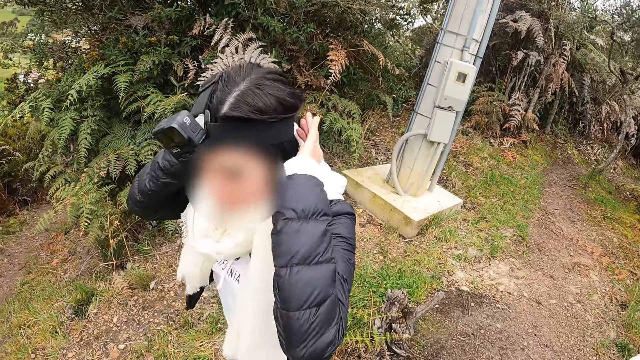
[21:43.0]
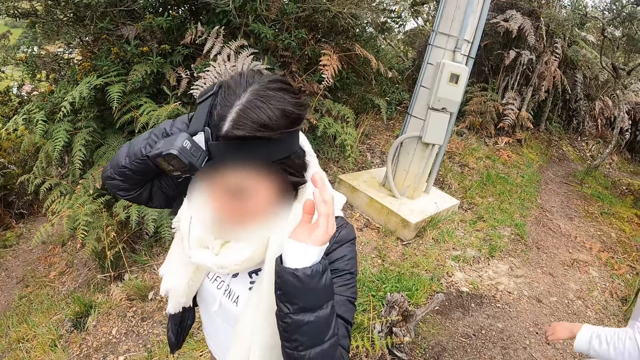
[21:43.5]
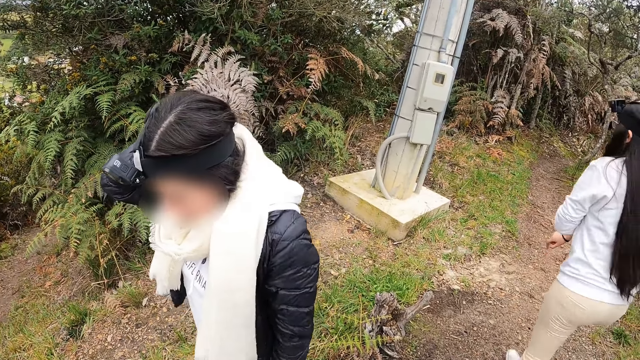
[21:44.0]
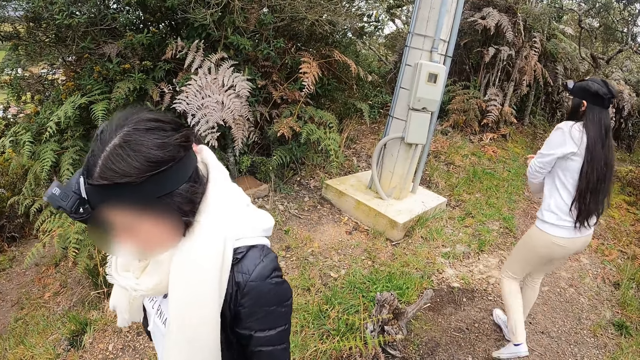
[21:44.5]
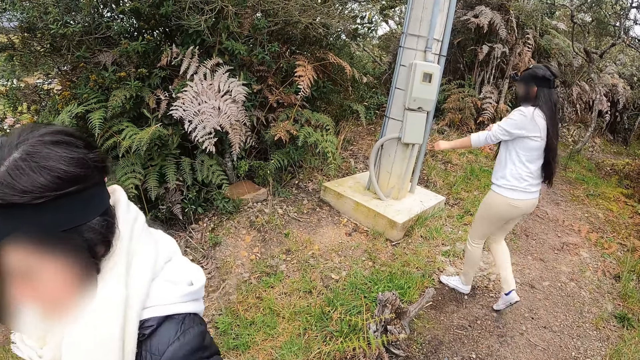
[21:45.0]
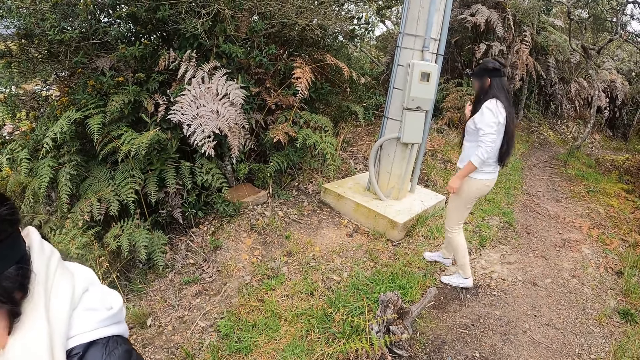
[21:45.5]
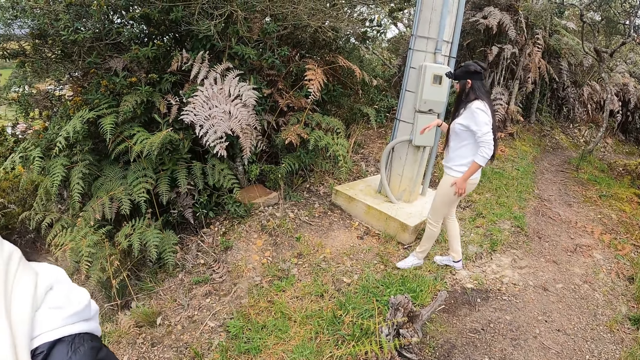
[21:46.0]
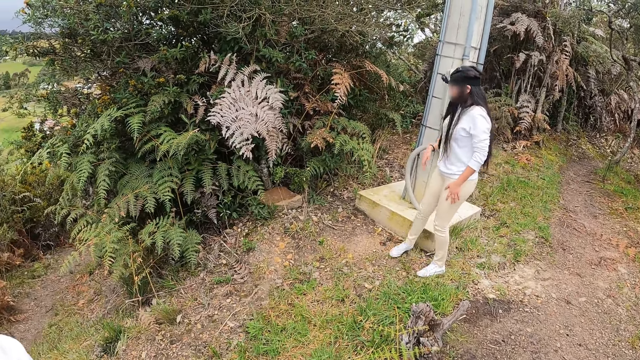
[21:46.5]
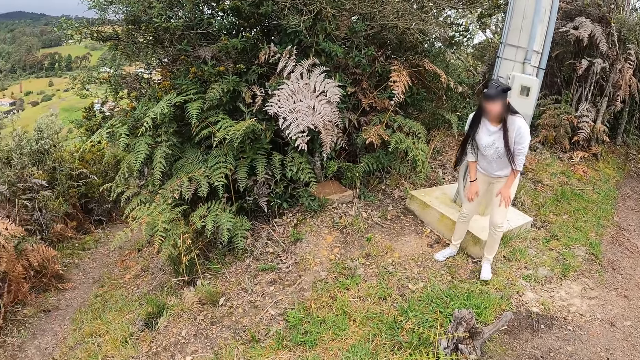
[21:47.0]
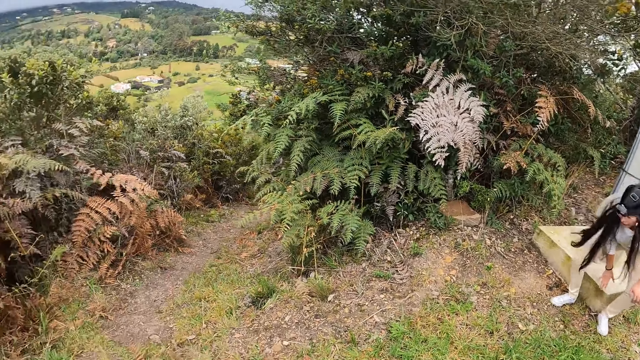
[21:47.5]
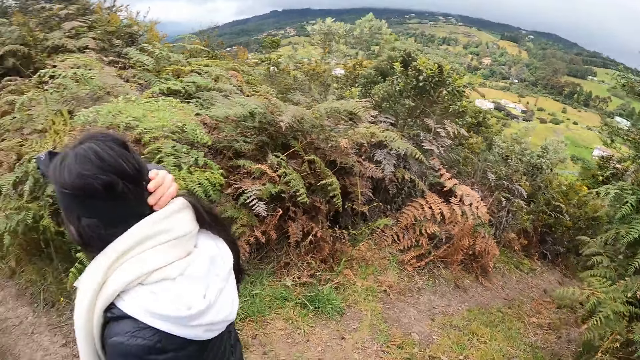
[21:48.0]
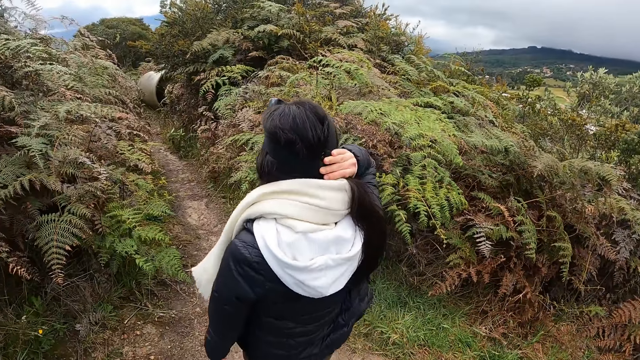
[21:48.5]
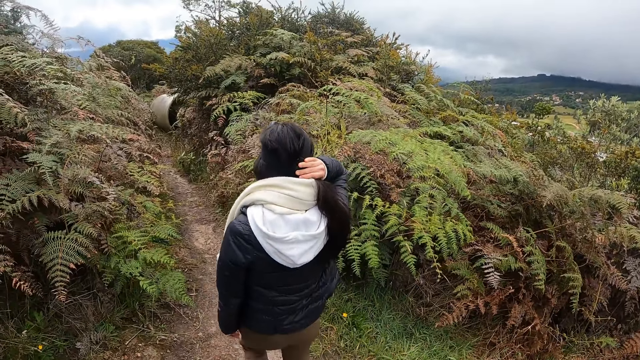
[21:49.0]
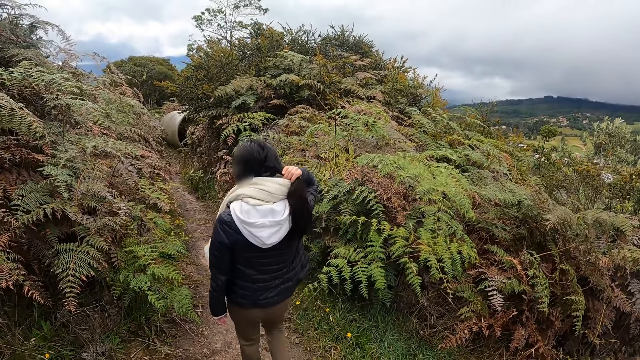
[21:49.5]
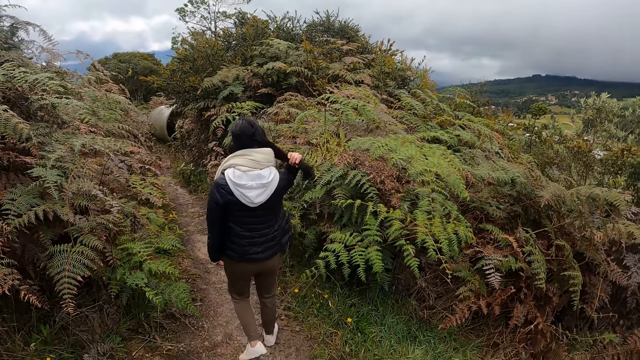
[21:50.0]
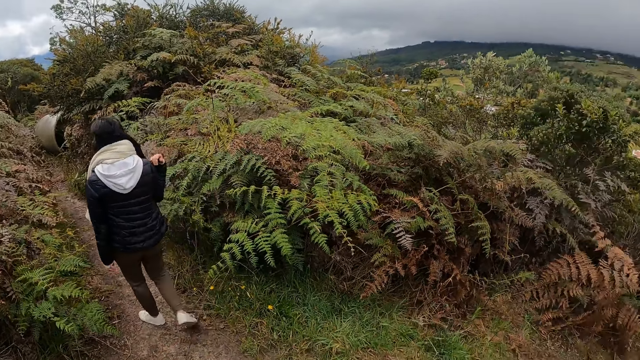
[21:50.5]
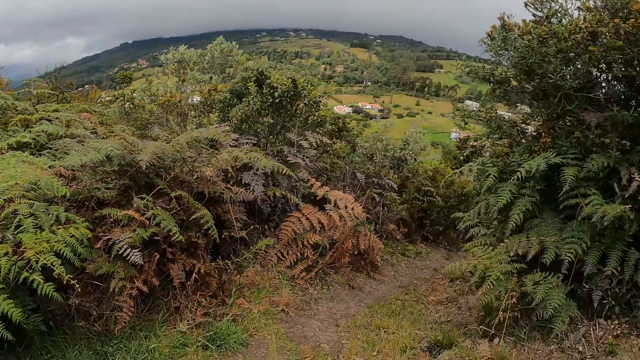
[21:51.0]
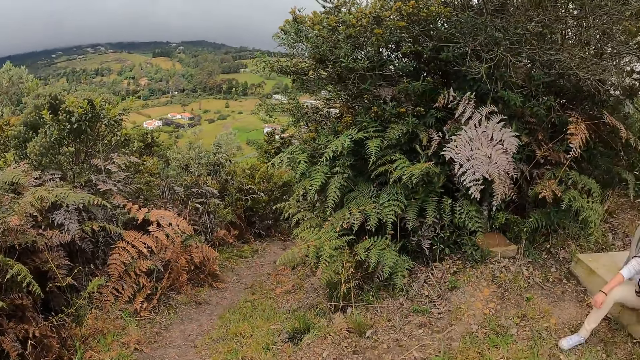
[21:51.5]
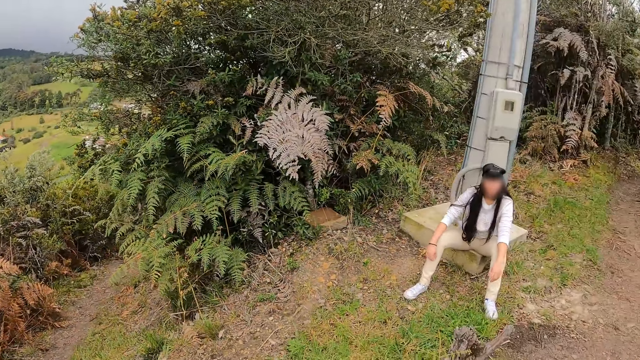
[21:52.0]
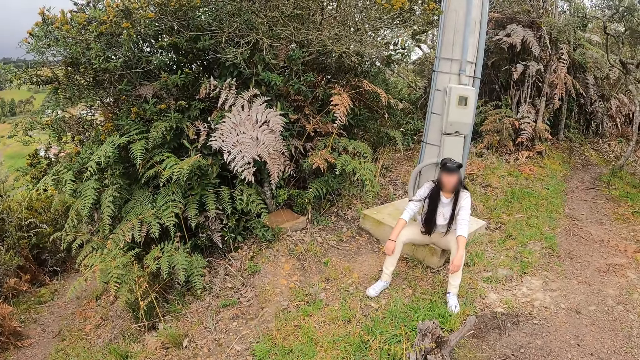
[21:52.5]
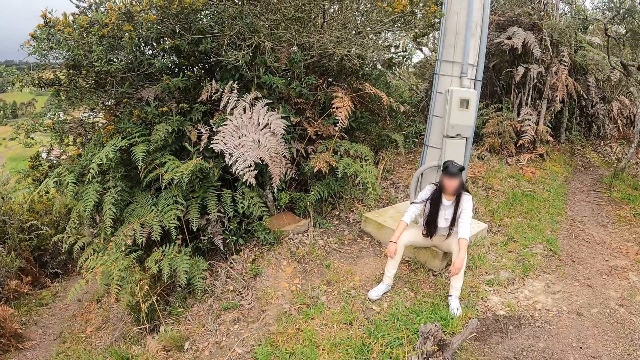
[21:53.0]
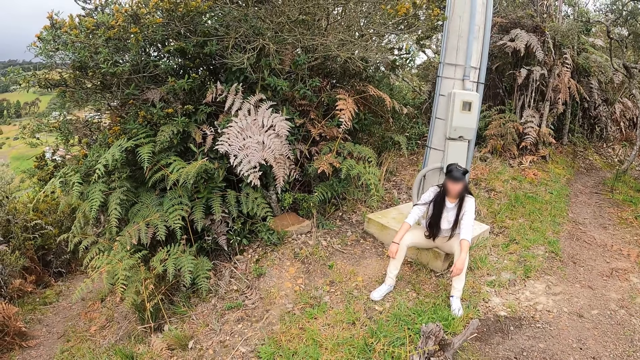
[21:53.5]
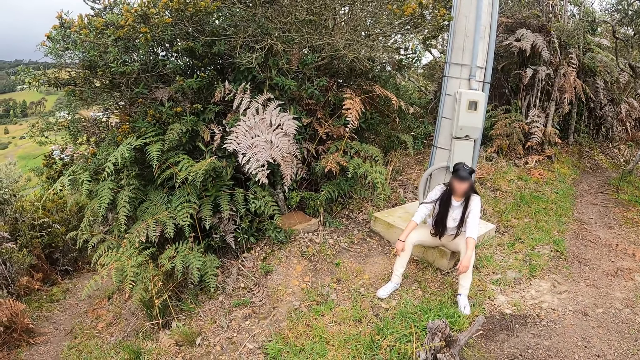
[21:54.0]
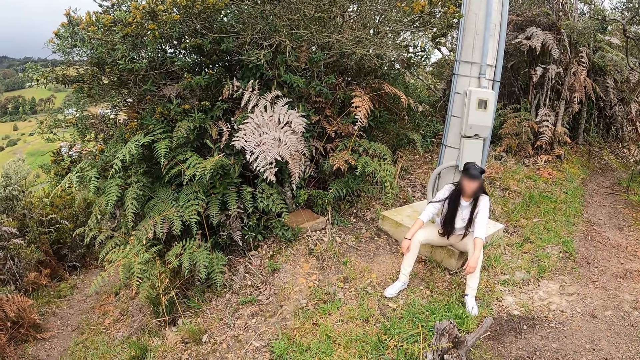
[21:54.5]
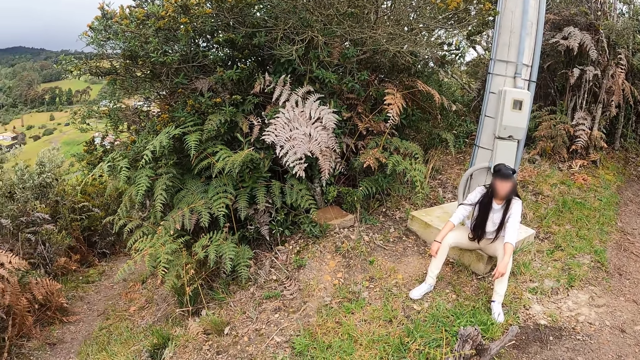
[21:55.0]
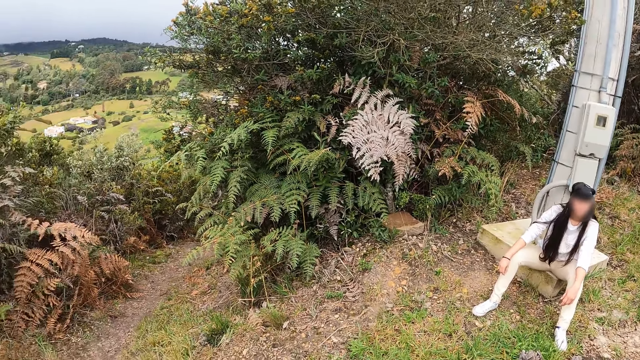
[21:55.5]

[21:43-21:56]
A woman holds the head. Another woman sits beside the pole. The first woman walks on the ground. The camera wearer looks at the other woman.

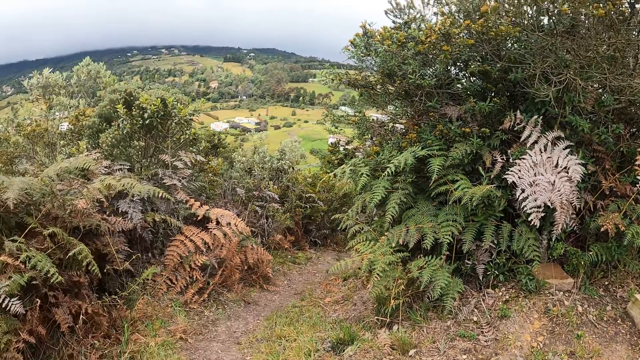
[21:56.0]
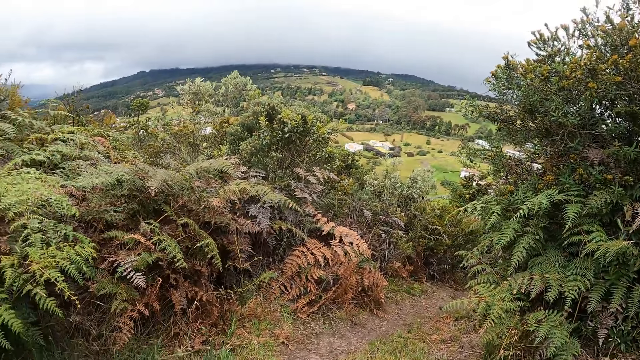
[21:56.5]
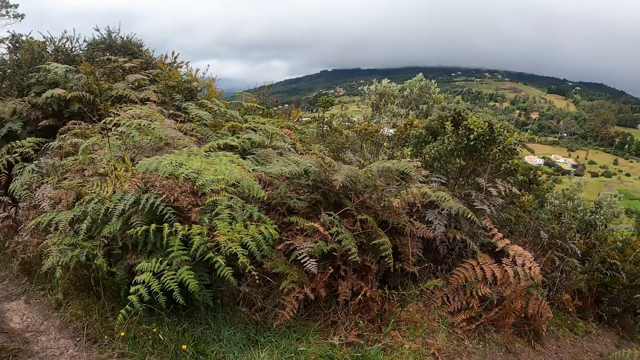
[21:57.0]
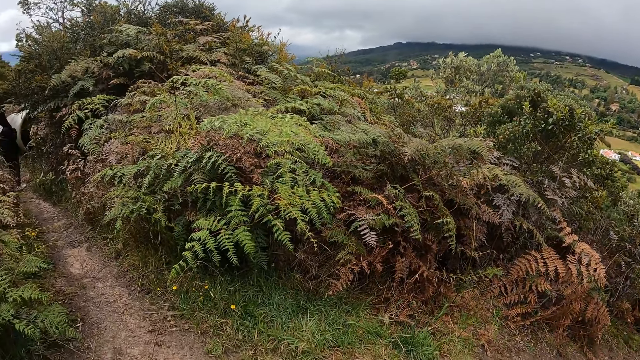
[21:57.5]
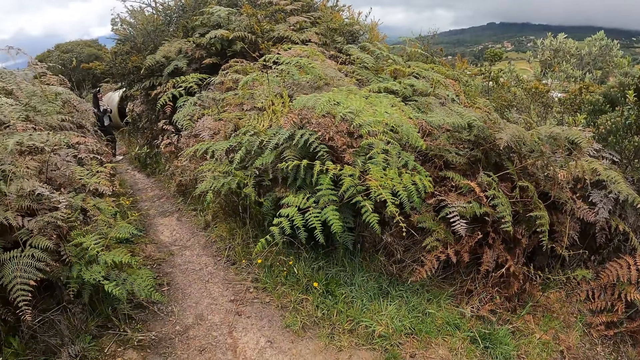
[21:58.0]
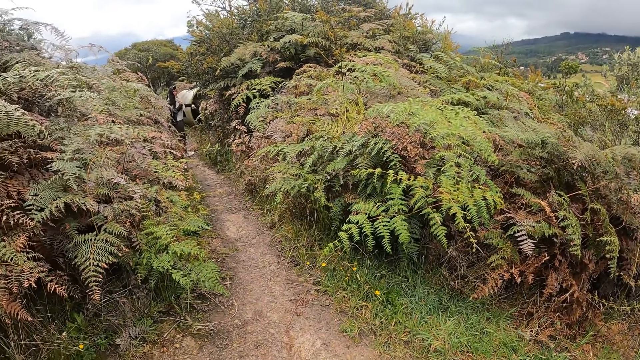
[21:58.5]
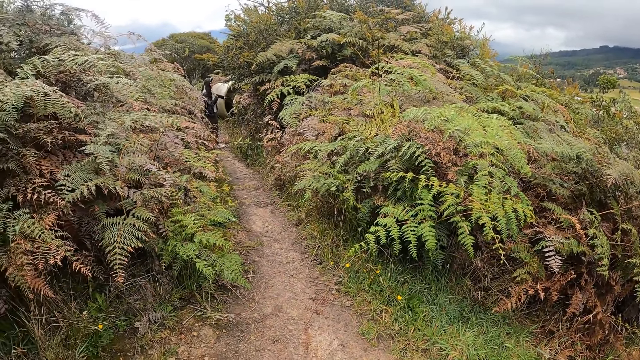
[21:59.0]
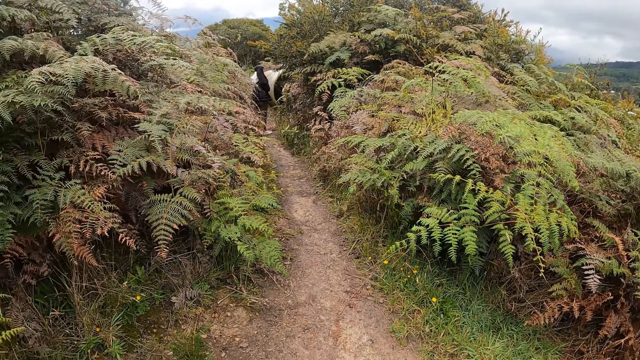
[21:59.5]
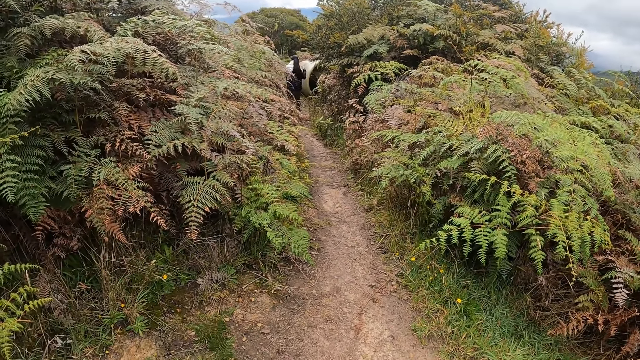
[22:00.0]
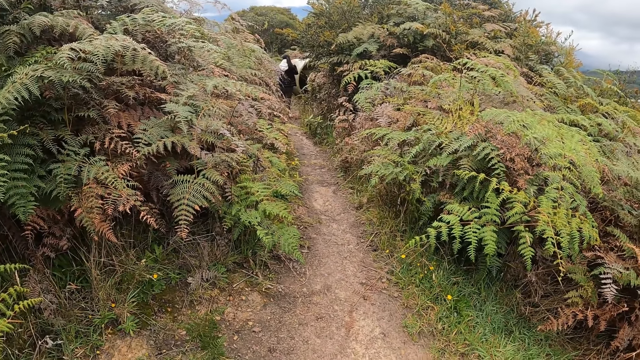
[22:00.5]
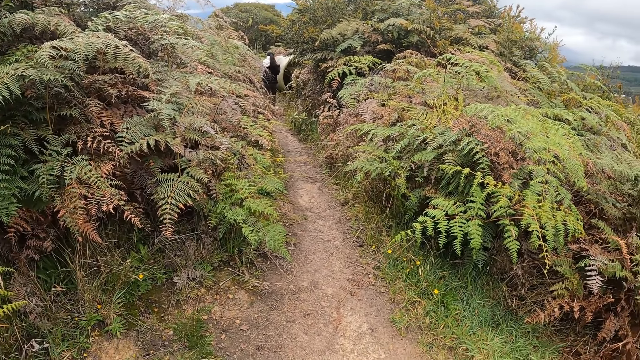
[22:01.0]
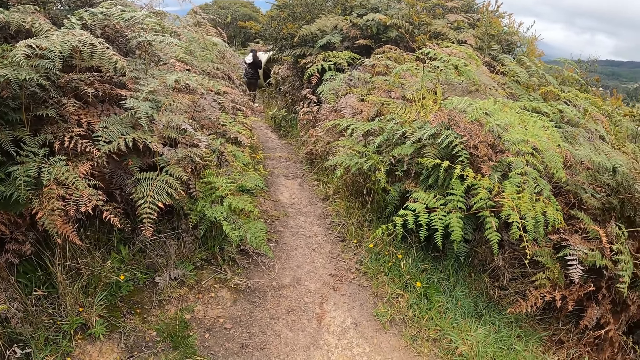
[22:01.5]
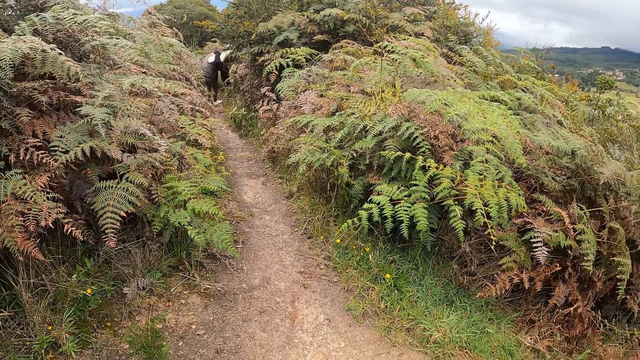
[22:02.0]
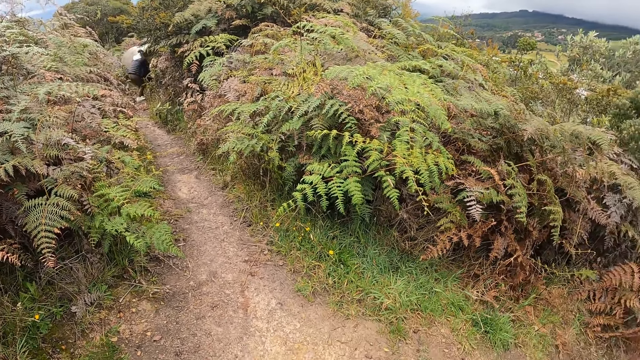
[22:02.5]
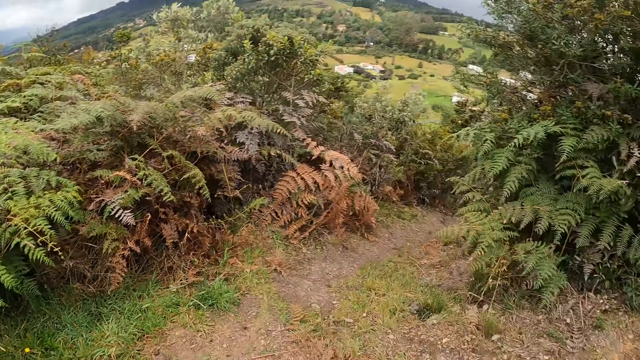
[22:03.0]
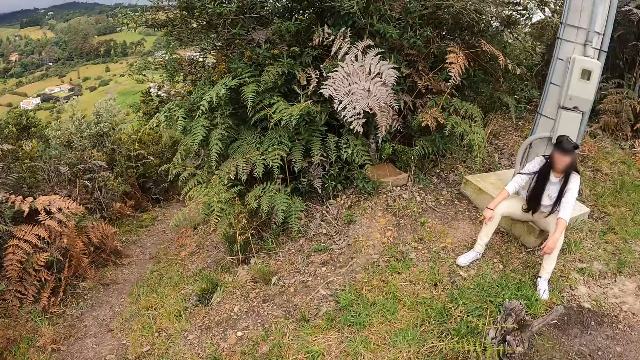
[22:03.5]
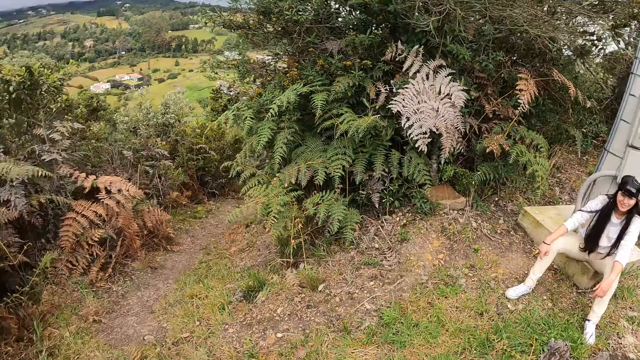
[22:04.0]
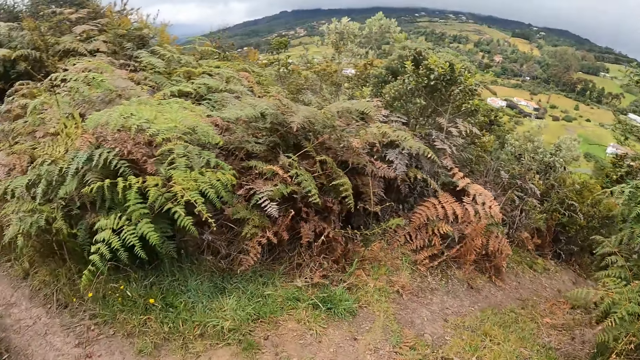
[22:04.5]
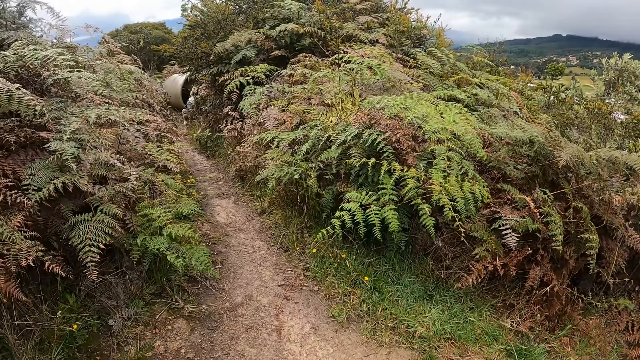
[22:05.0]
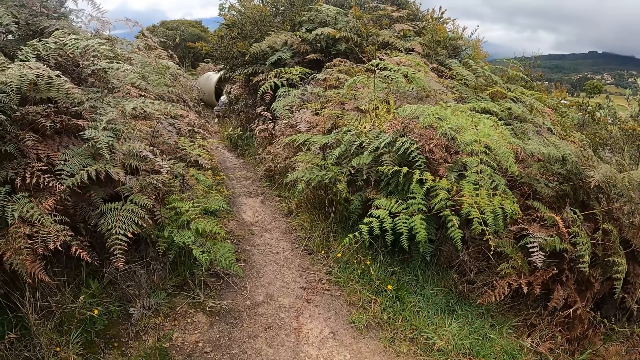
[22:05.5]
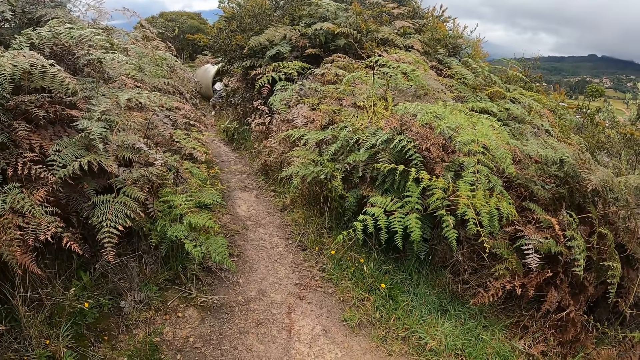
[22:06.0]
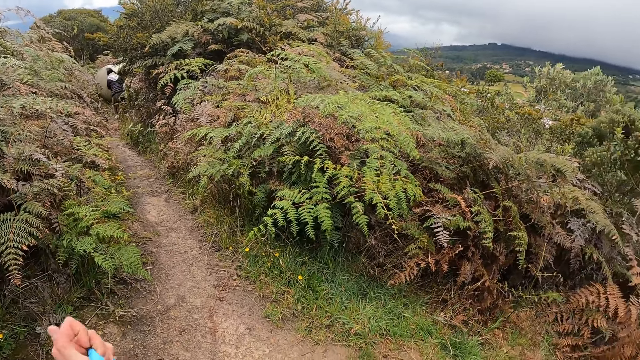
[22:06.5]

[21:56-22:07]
The camera wearer looks at a woman. They look around.
